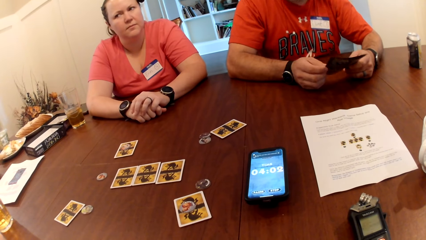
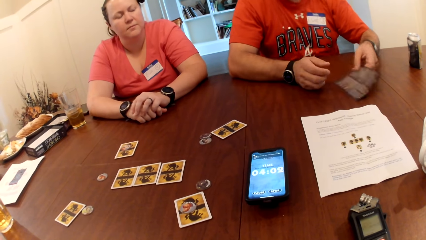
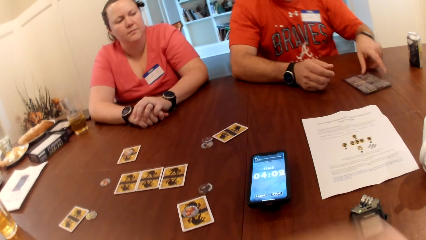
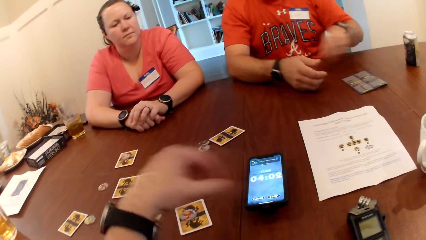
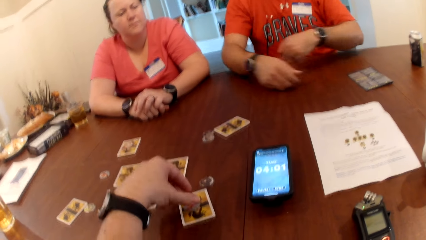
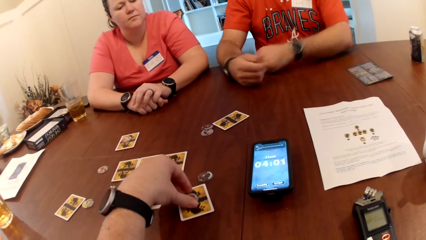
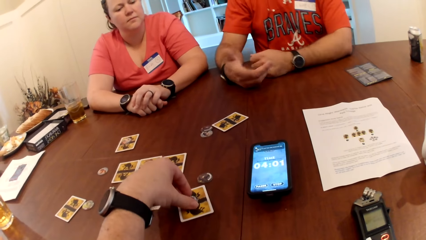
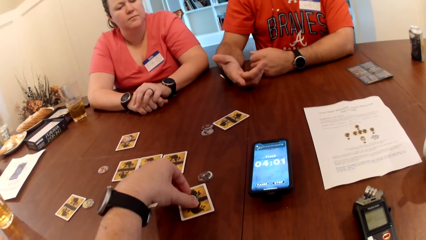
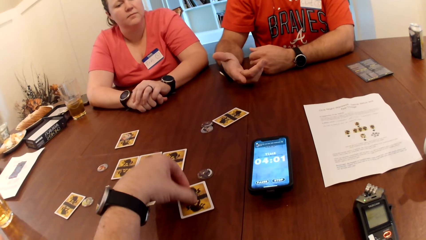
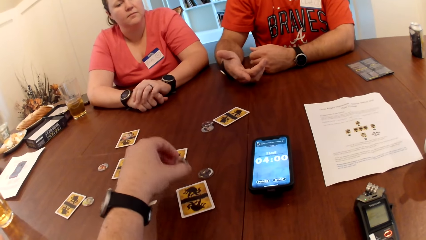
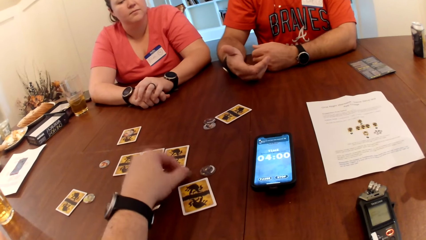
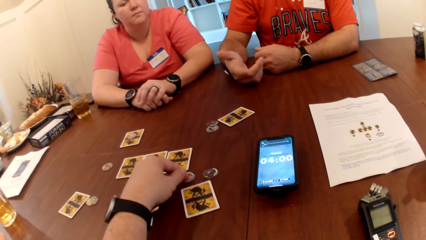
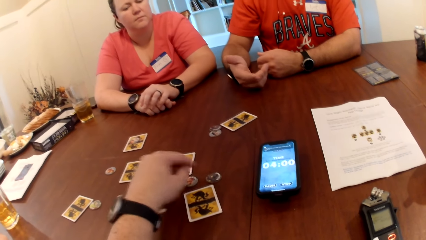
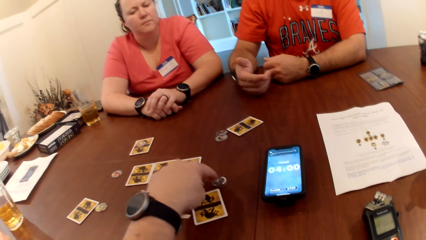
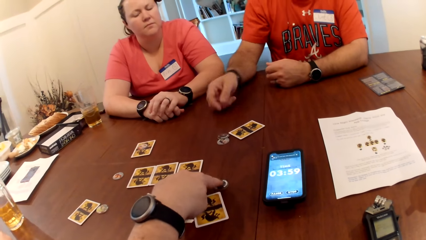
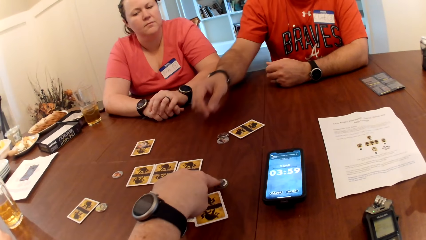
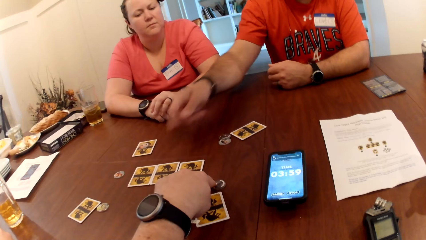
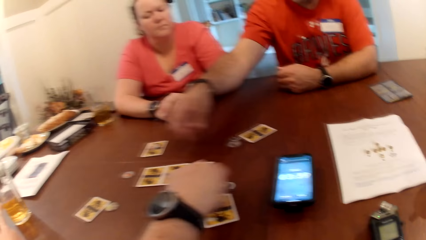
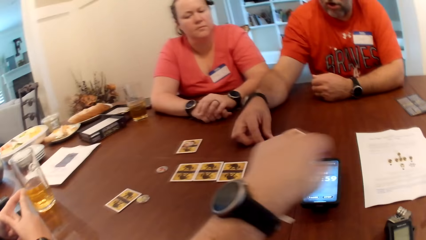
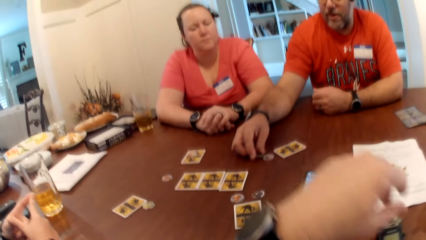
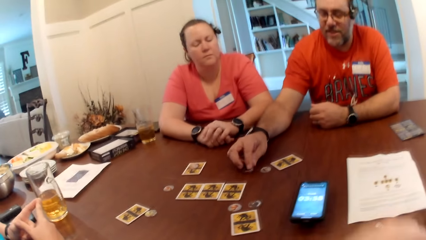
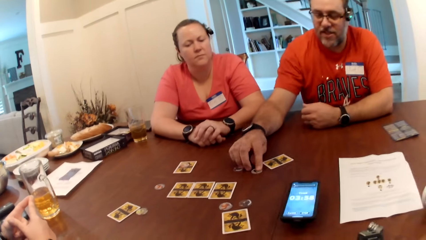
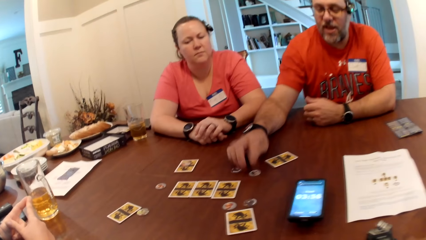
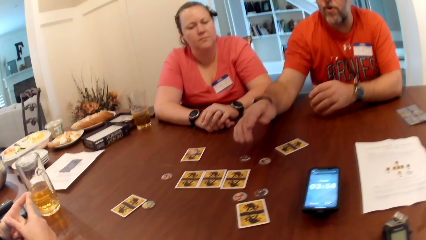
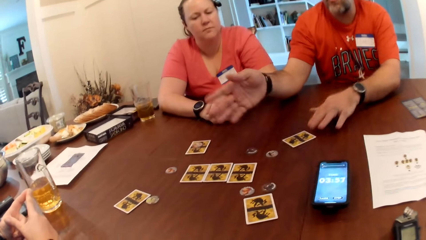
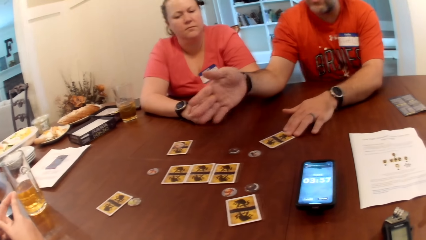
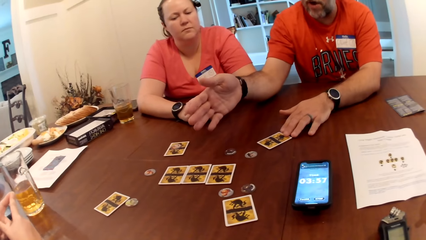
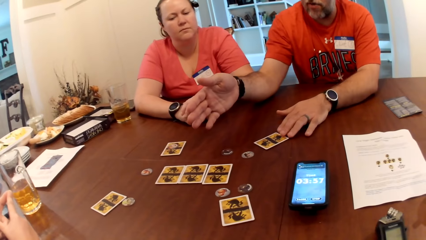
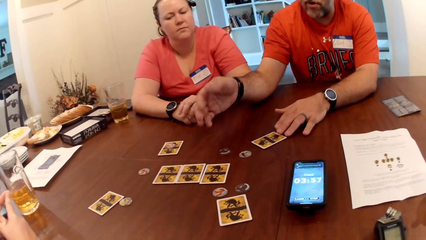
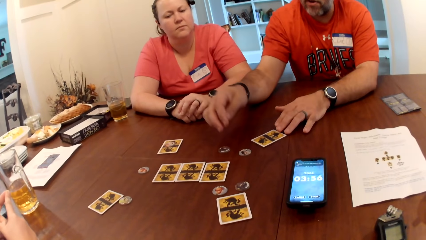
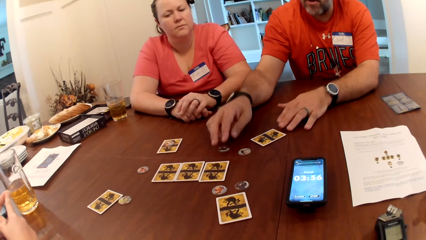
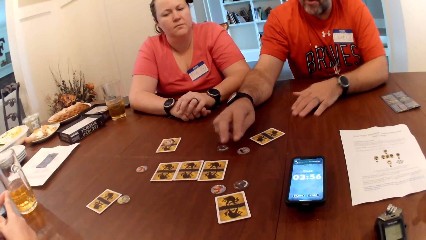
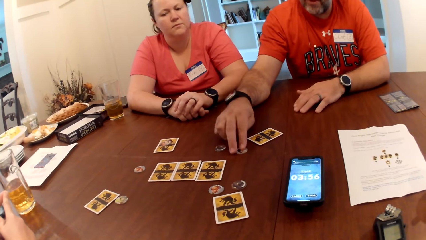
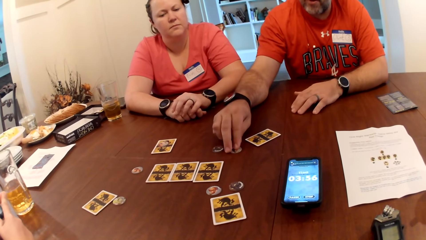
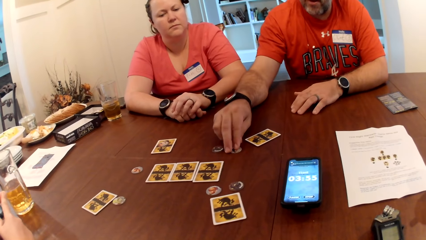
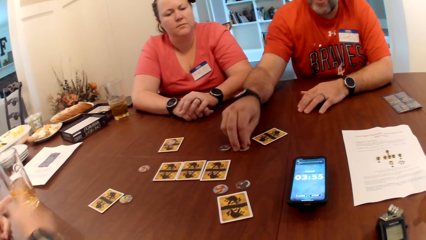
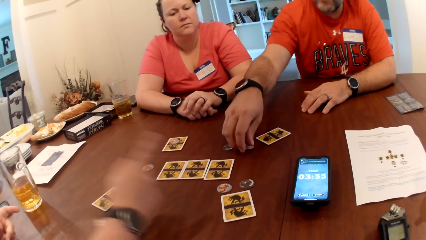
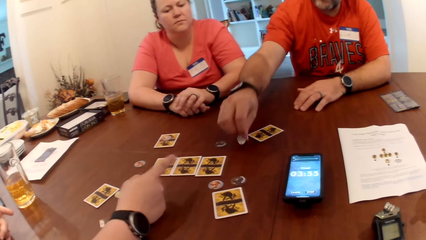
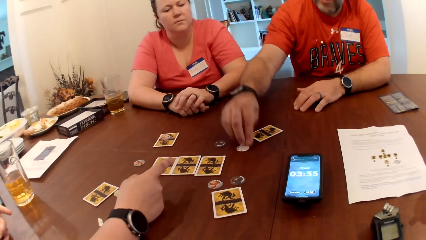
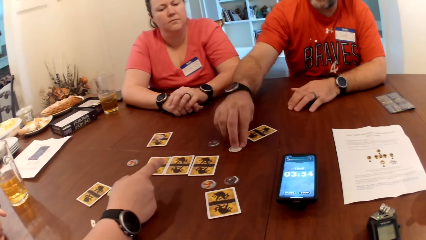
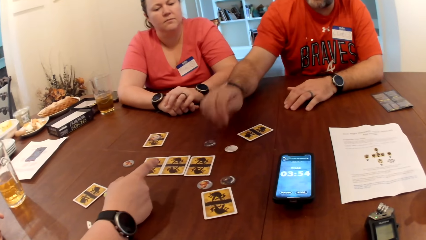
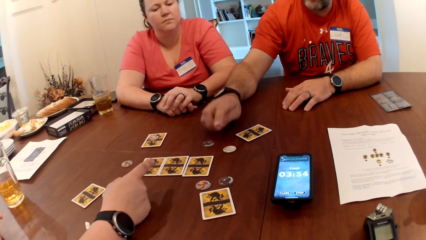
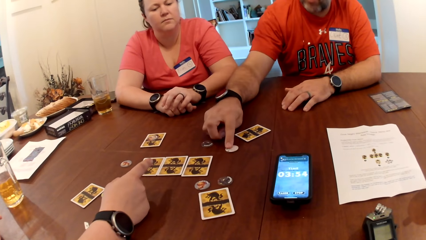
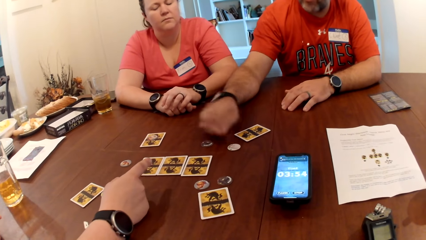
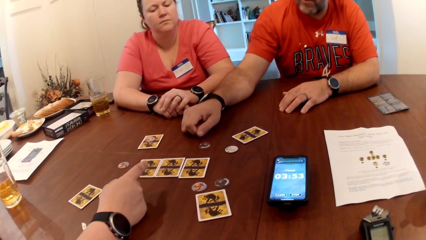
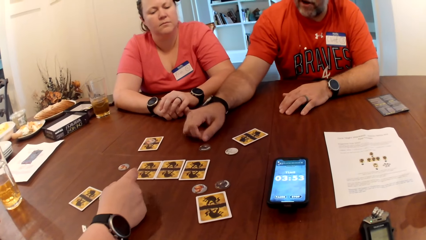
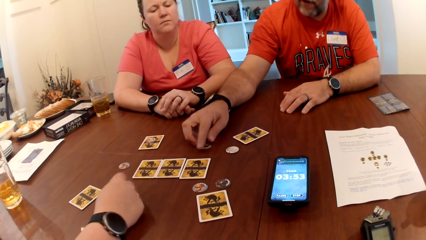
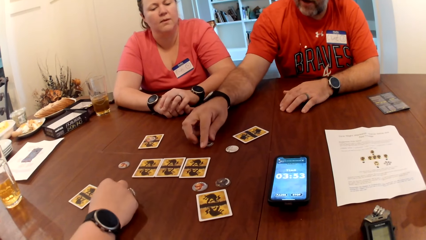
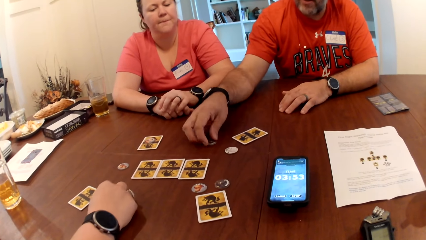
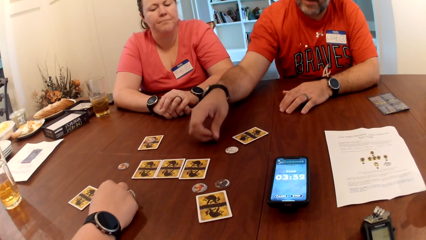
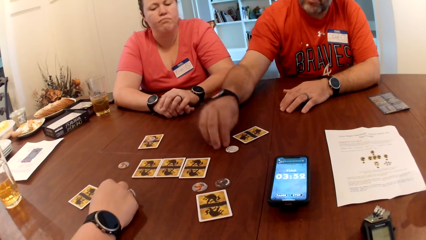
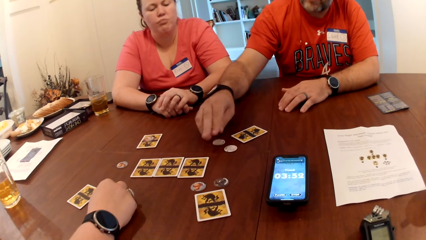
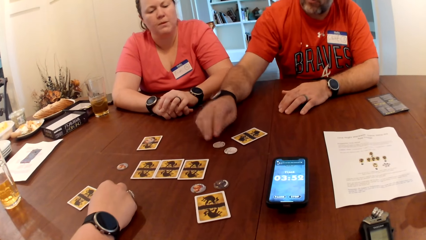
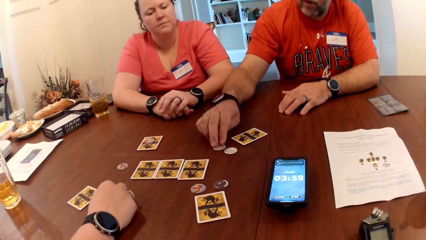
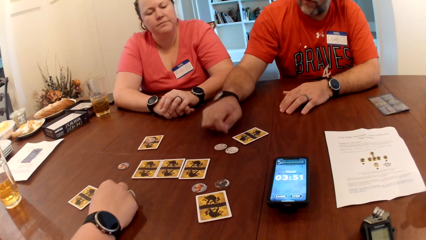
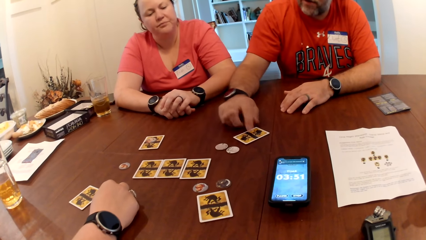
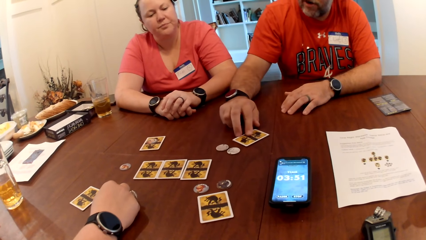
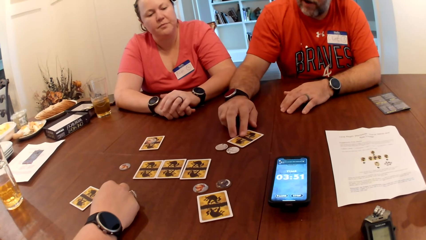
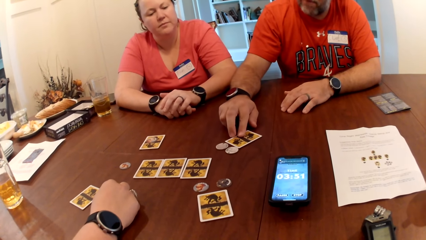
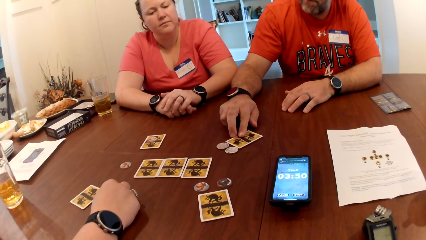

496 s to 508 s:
The man drops the paper in his hands on the table. The camera wearer moves the game chip on the card to the table with his left hand. He touches the piece. The man touches the game chips on the table with his left hand. He explains the game. He touches the card on the table with his right hand. He turns over the game chips on the table with his left hand.

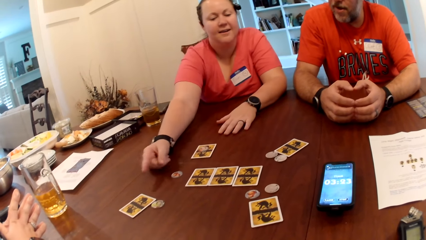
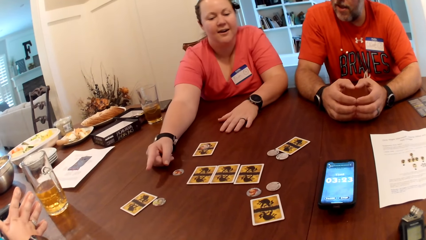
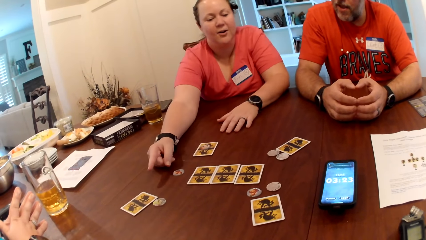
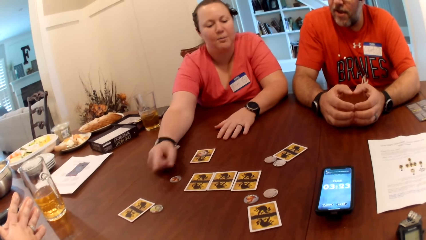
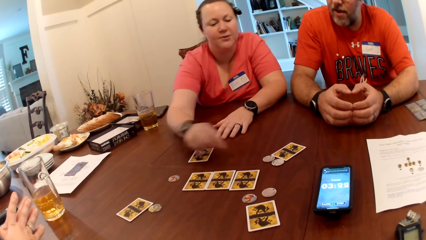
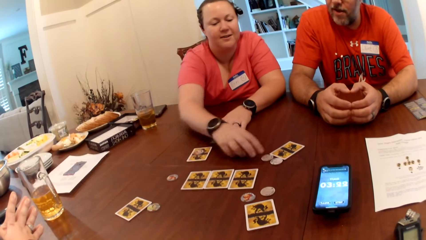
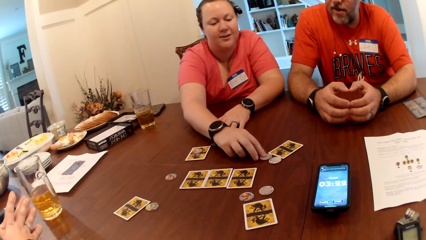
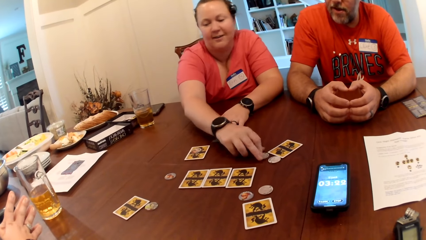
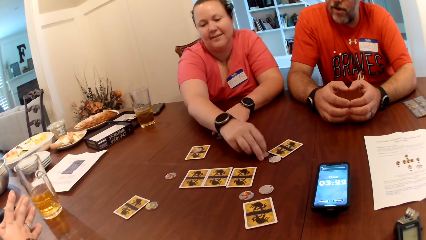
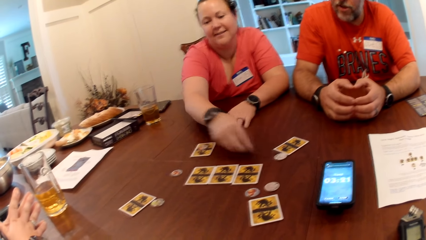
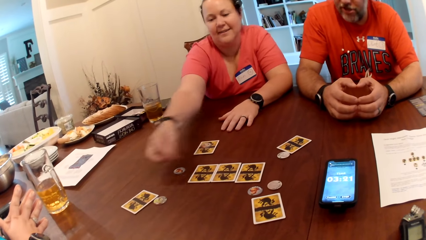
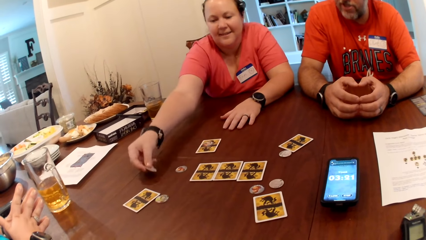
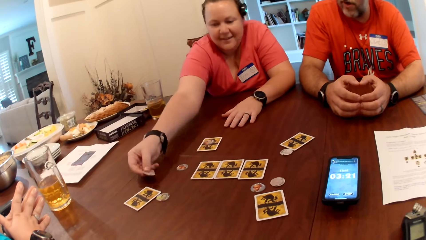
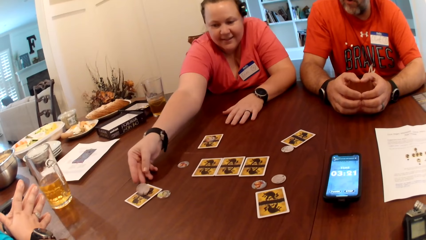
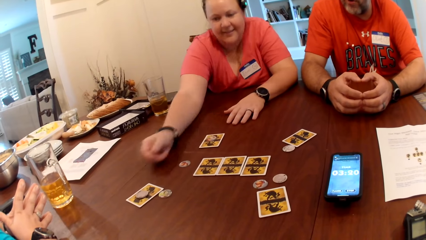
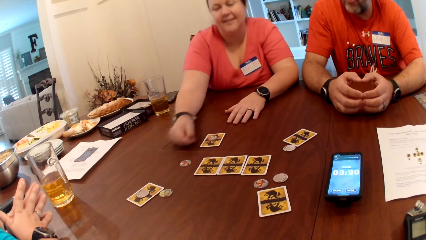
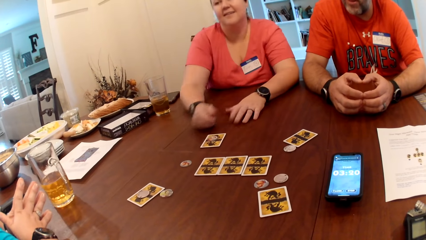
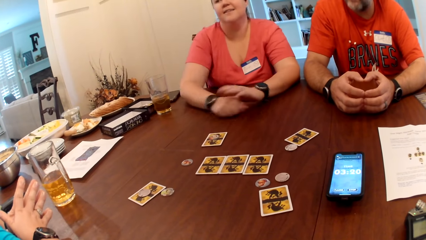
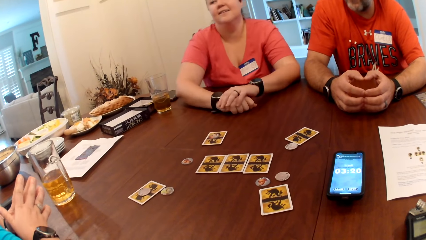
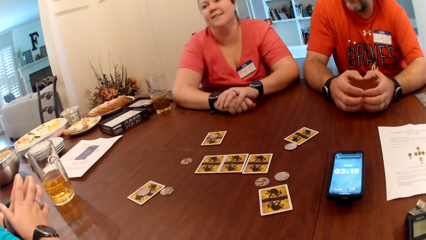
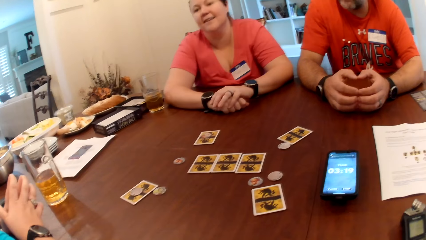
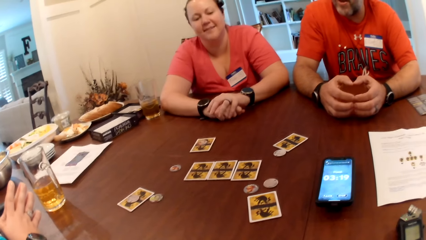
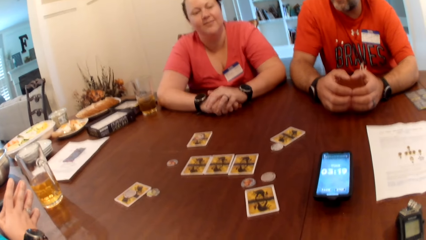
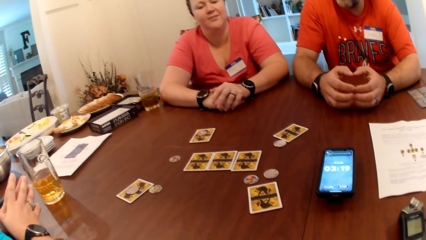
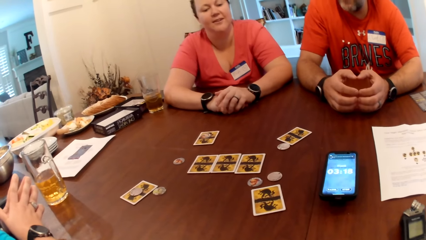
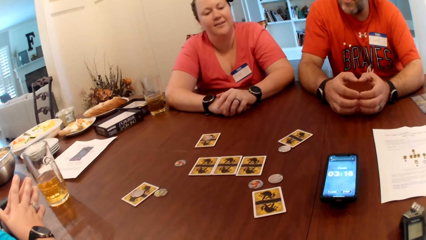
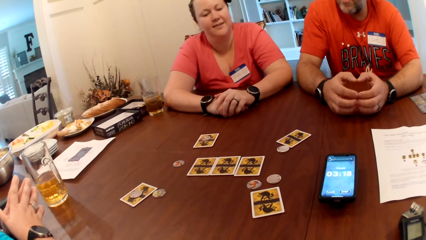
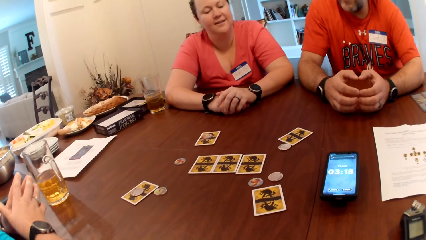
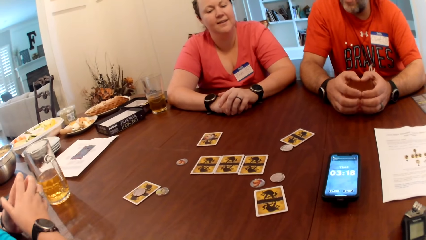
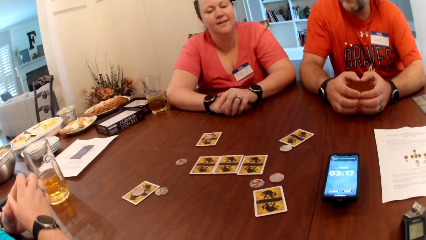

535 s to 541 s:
The woman moves the chip on the table with her right hand to the other woman. She picks up a game piece. She plays.
